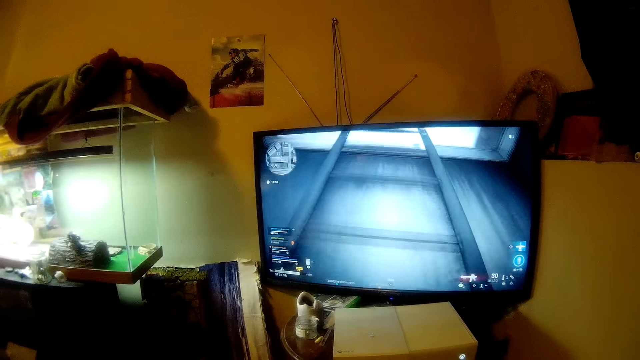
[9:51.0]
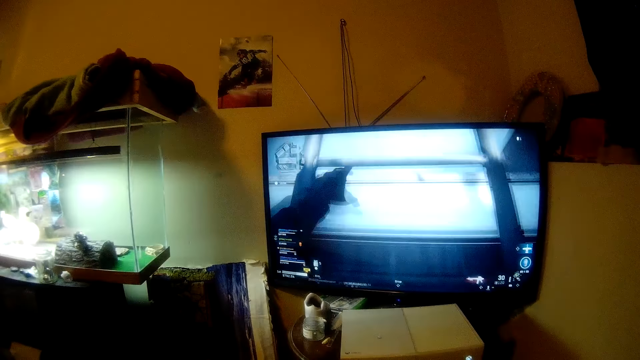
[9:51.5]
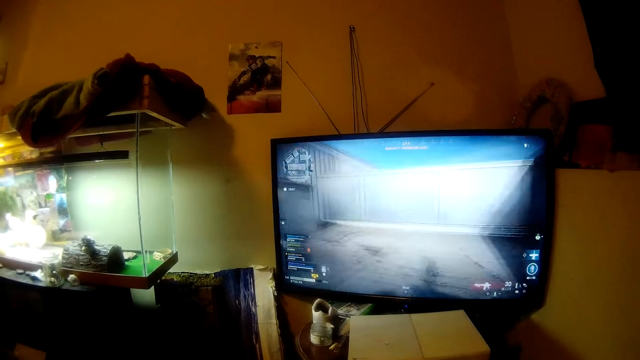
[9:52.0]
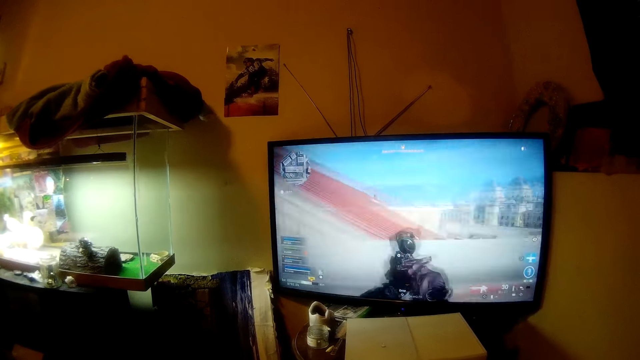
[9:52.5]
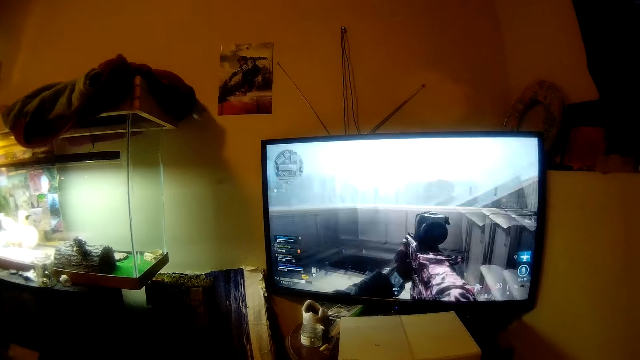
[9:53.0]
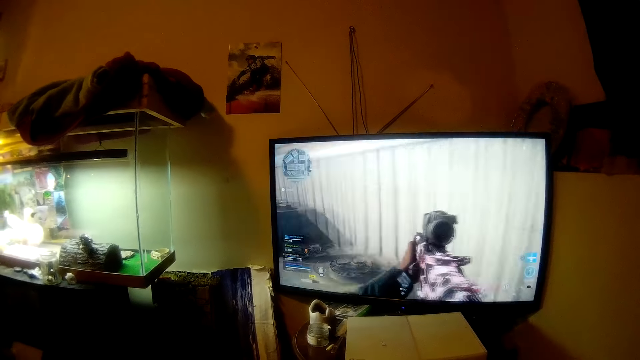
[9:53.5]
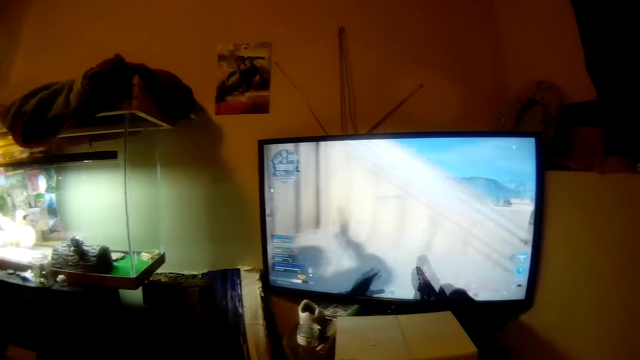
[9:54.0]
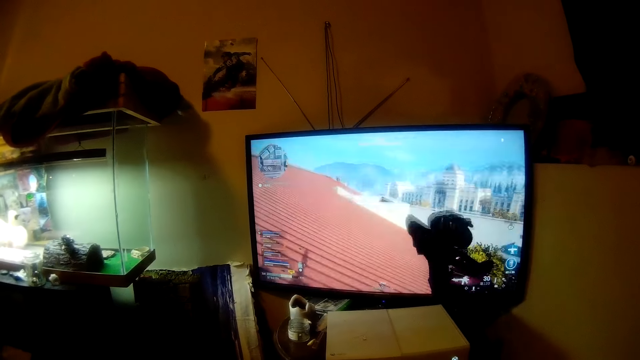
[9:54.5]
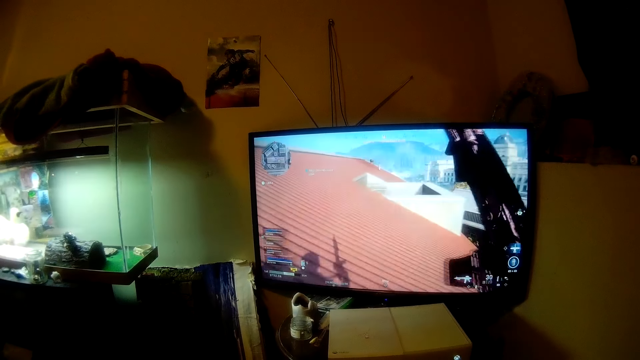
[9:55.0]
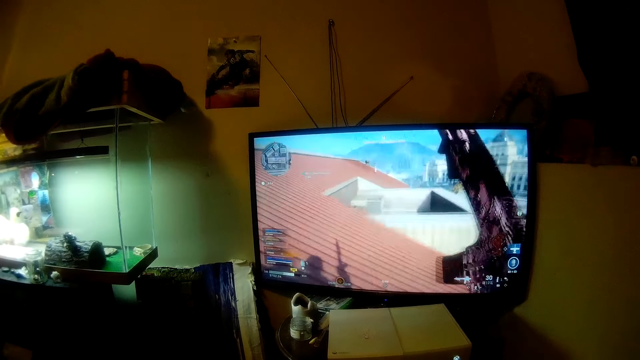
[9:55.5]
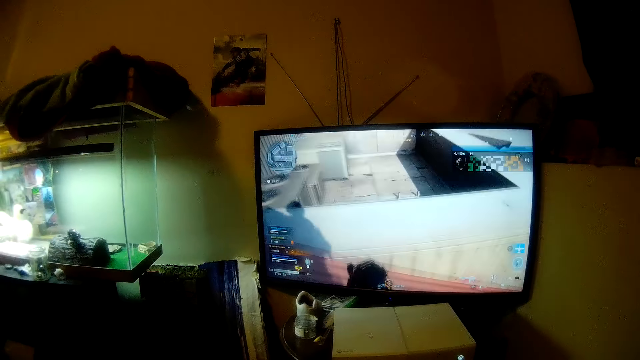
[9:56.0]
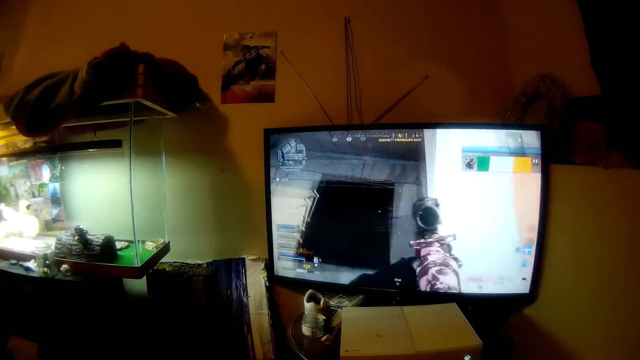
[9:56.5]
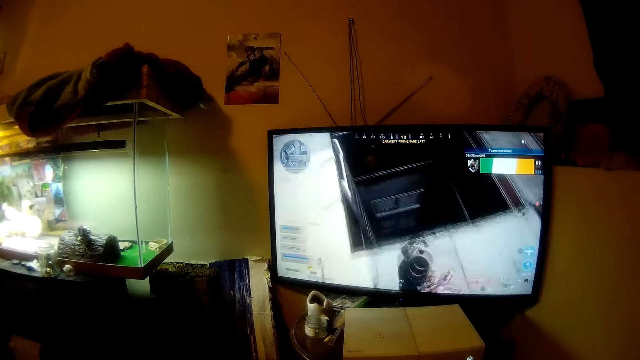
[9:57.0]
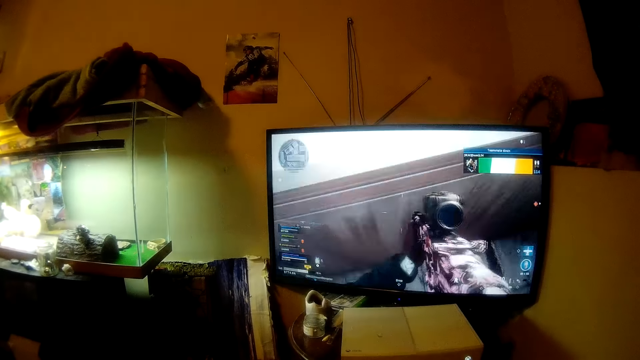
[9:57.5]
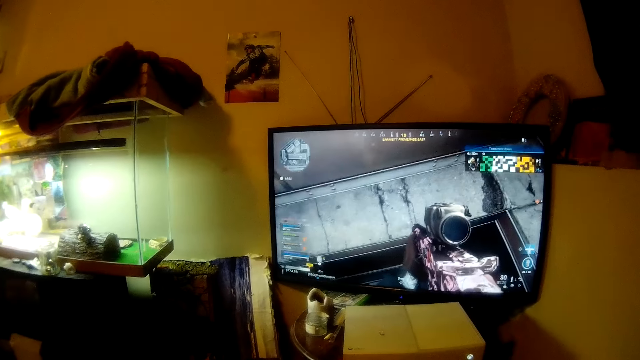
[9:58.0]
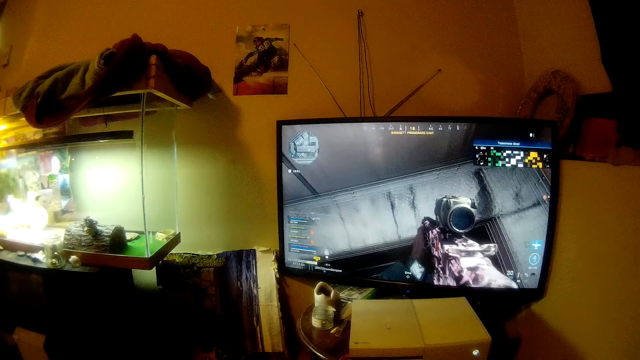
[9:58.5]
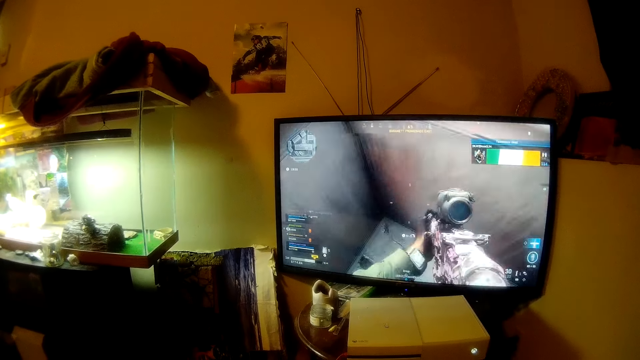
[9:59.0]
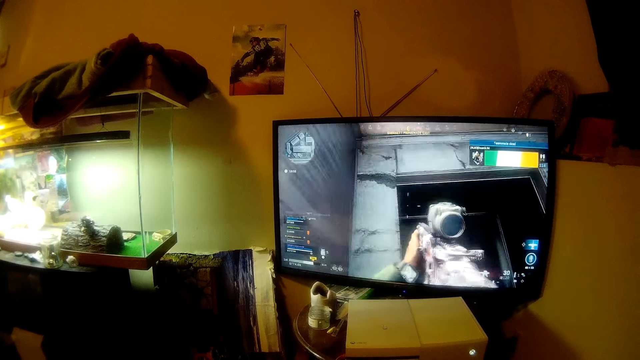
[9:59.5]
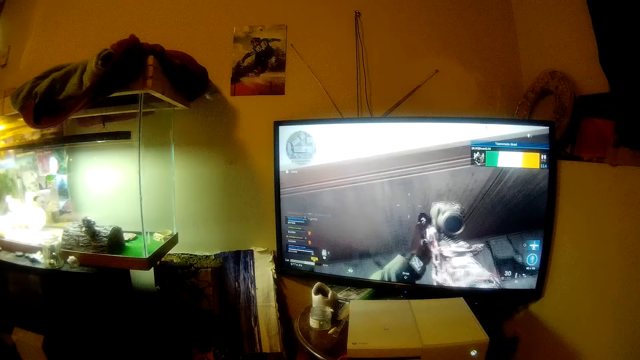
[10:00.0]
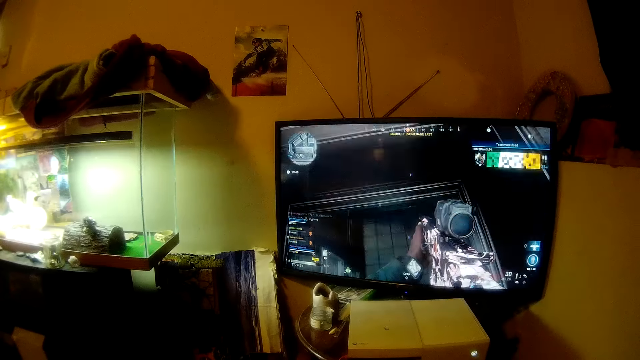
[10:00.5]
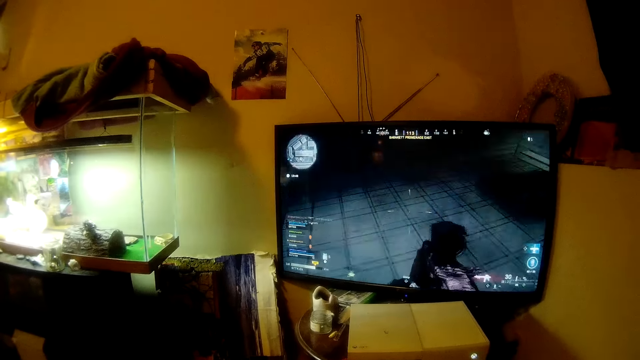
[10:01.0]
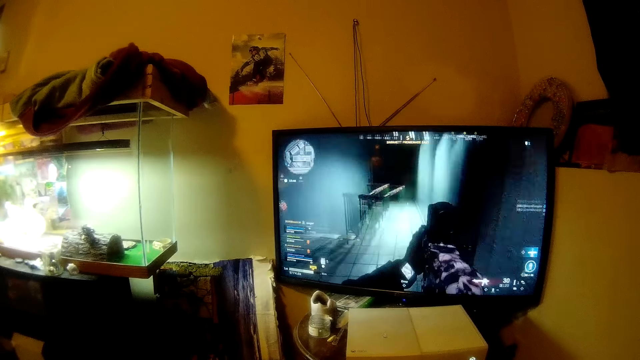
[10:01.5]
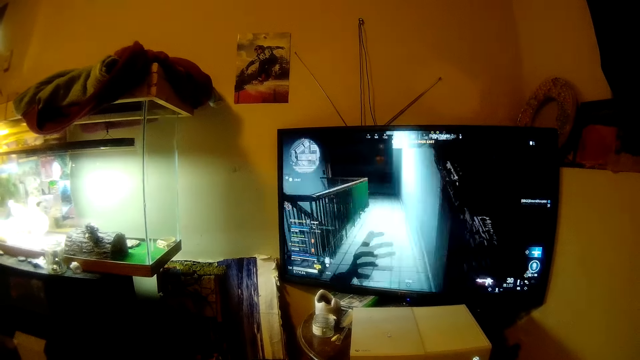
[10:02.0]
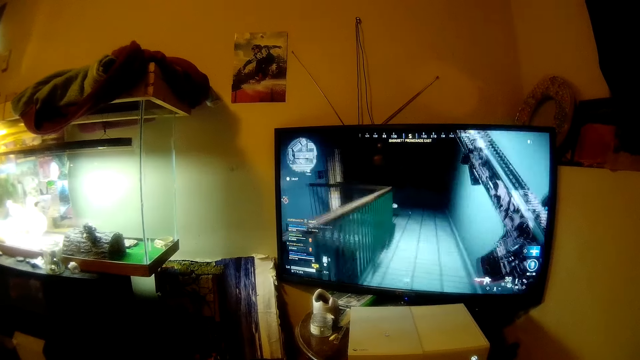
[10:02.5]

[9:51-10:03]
The camera wearer moves his head. He plays a video game. He moves his head.

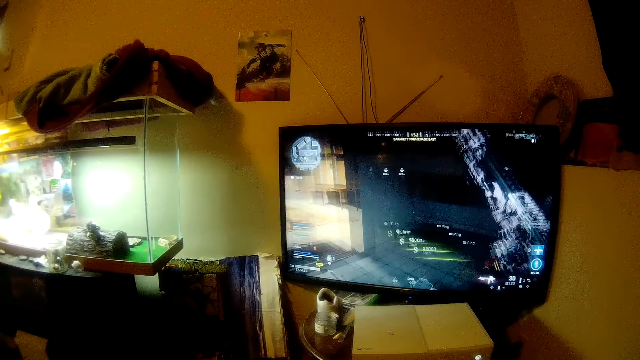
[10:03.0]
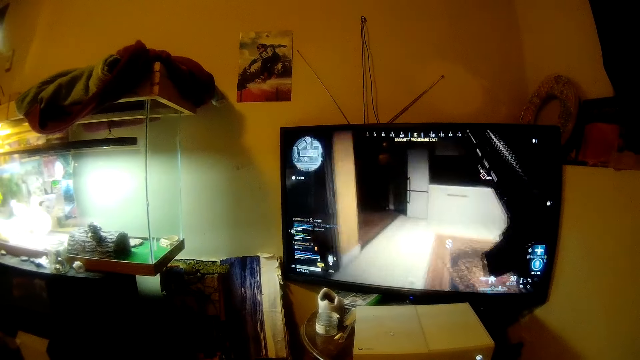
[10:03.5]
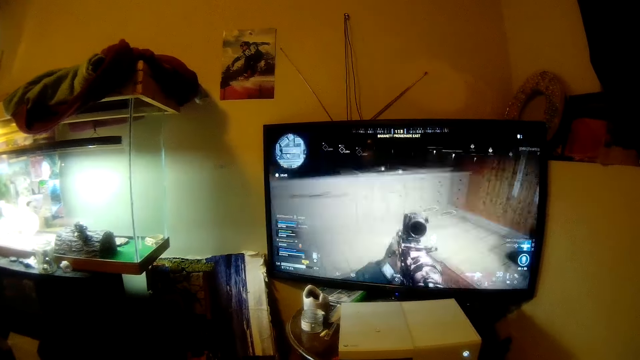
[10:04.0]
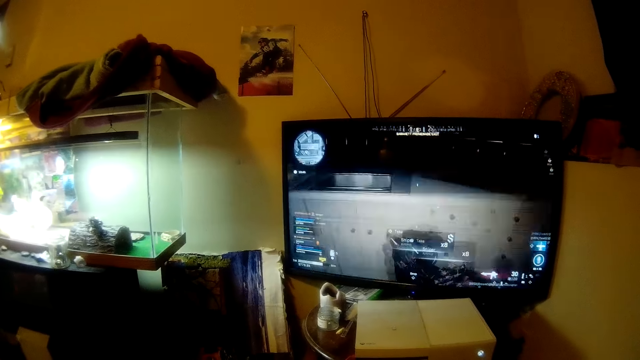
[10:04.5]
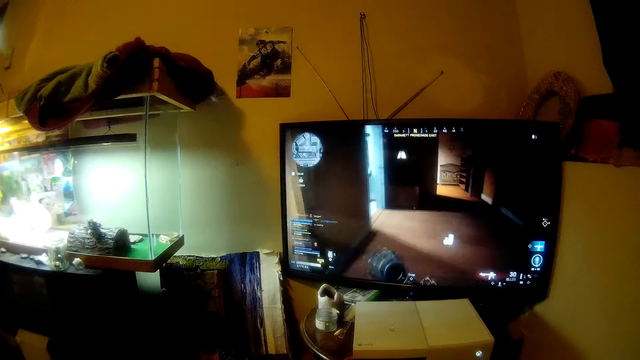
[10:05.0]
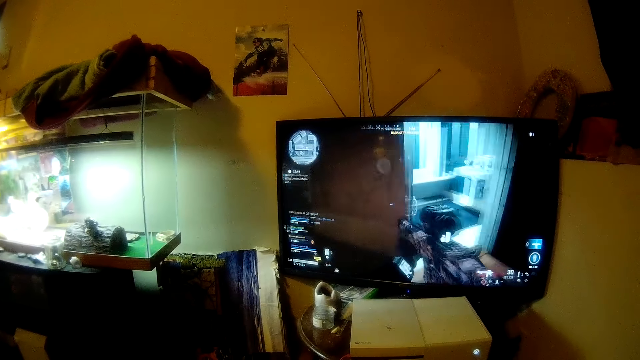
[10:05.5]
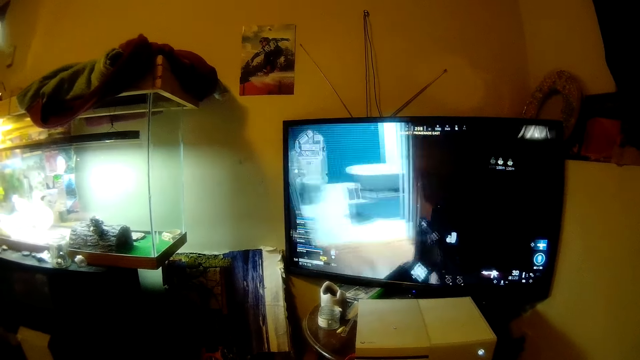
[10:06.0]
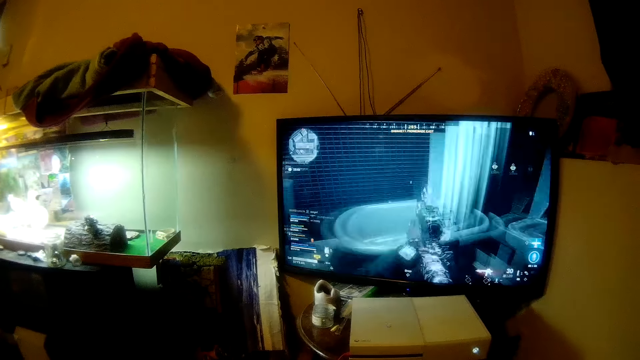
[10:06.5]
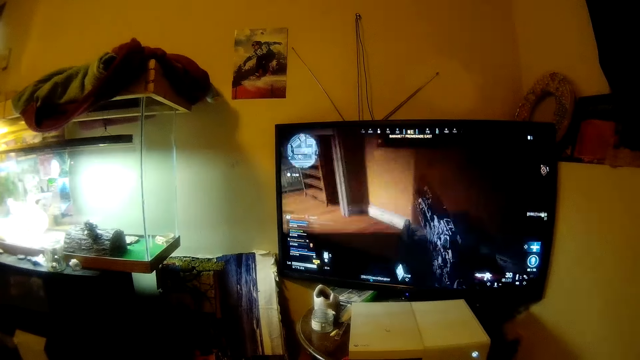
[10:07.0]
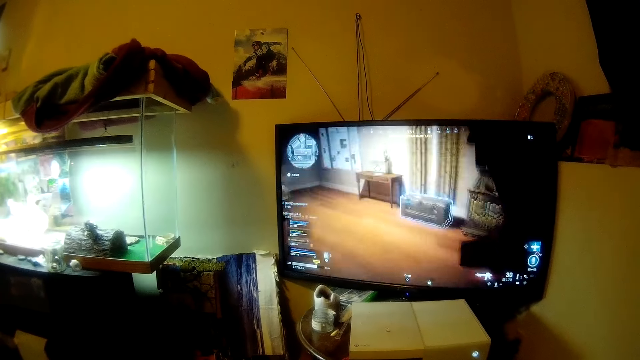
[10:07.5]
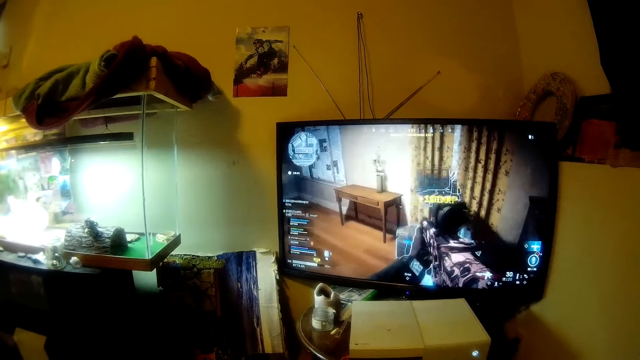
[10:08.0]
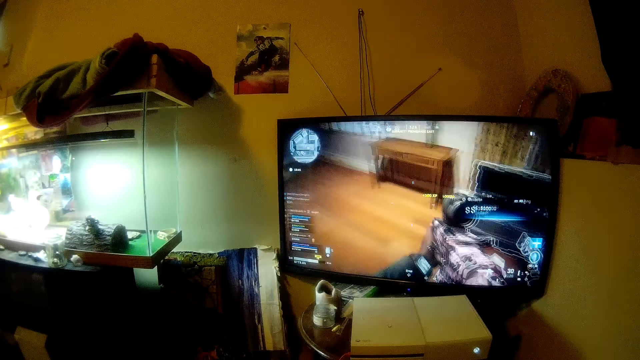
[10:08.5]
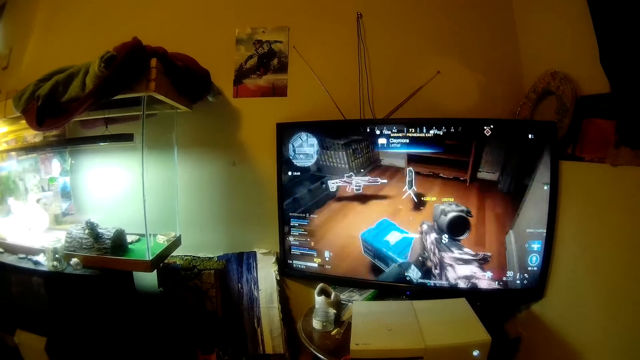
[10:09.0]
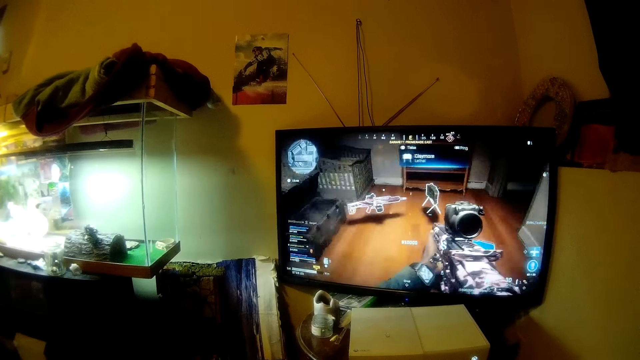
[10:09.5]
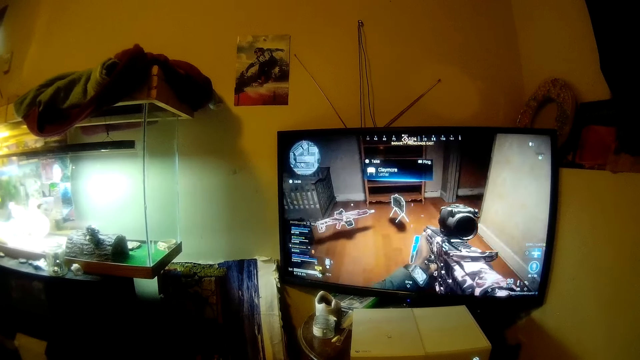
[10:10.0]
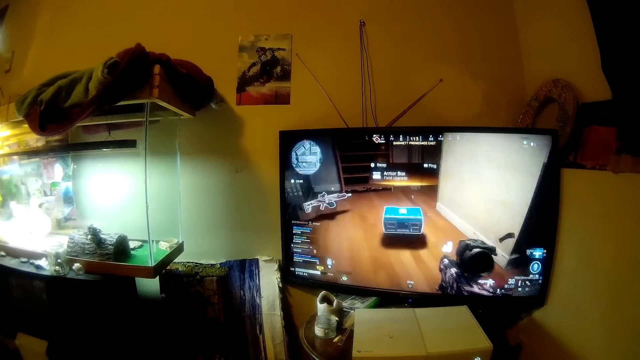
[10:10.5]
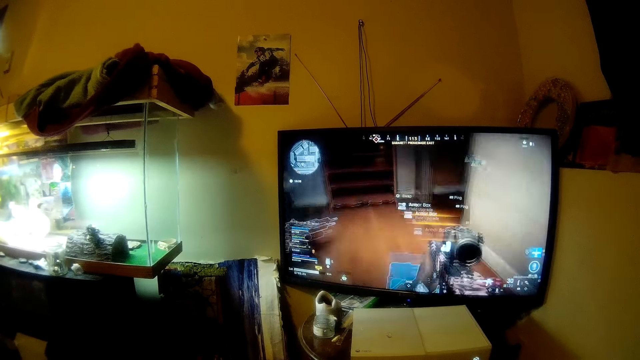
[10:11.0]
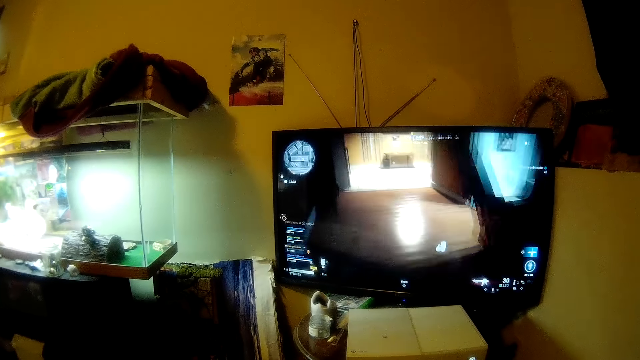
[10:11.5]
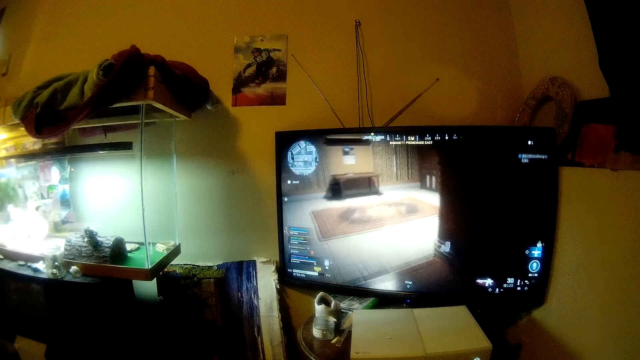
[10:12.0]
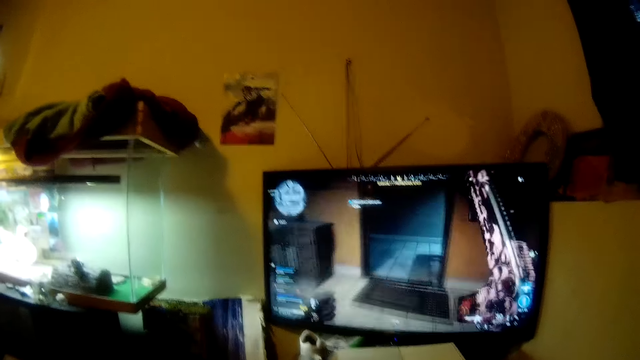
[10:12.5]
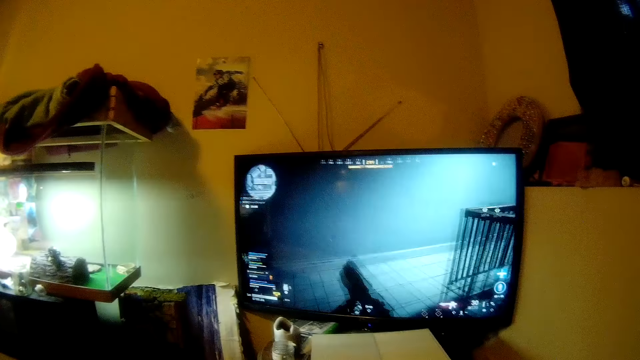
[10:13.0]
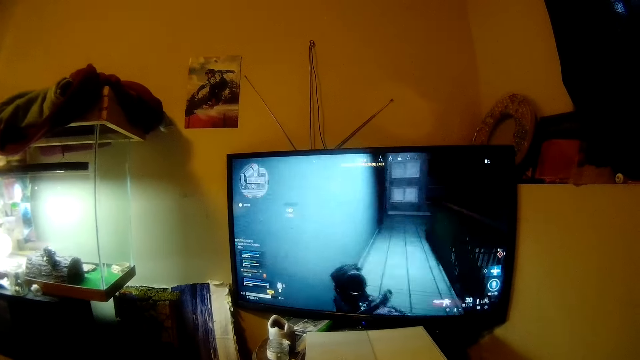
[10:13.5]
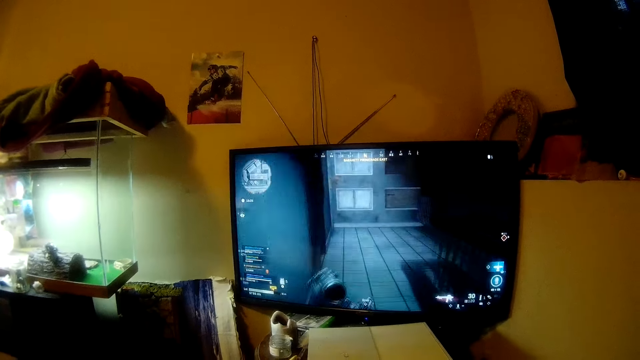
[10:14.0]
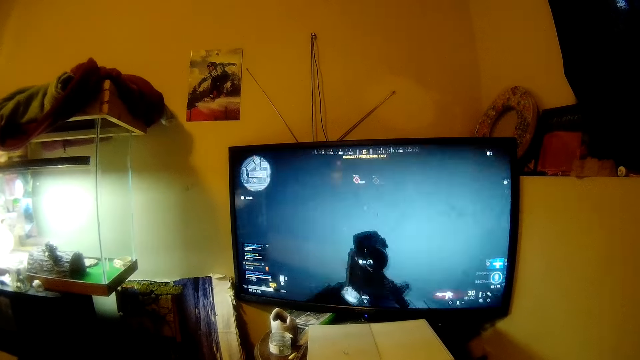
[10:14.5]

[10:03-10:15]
The camera wearer moves his head. He plays a video game. He plays a video game again. He moves his head.
